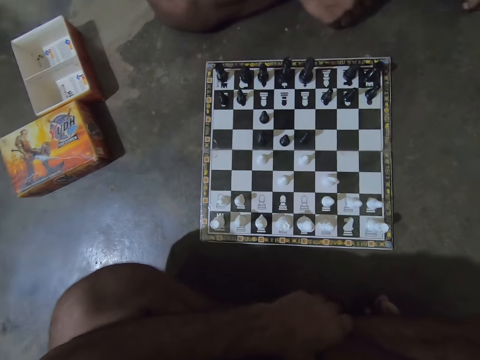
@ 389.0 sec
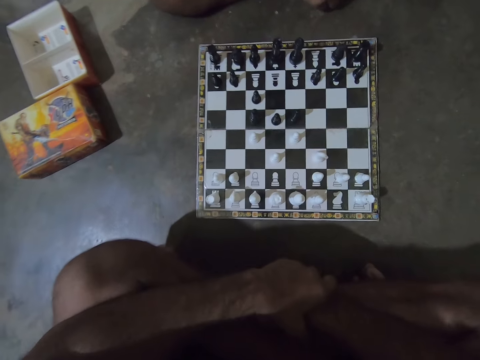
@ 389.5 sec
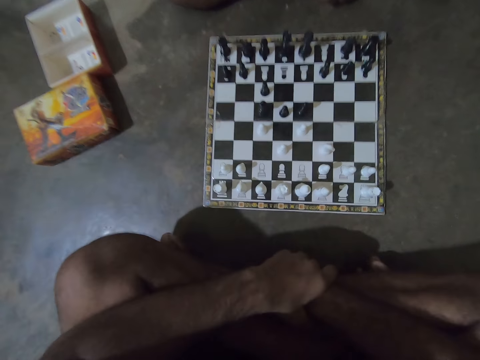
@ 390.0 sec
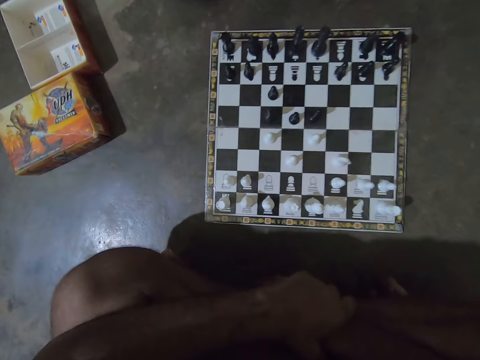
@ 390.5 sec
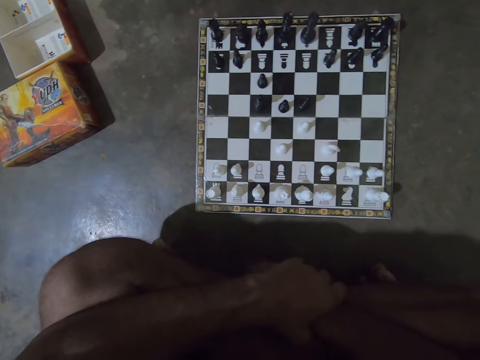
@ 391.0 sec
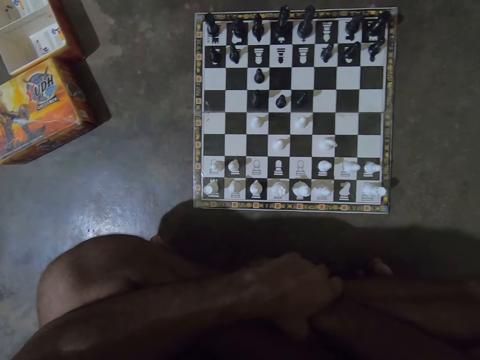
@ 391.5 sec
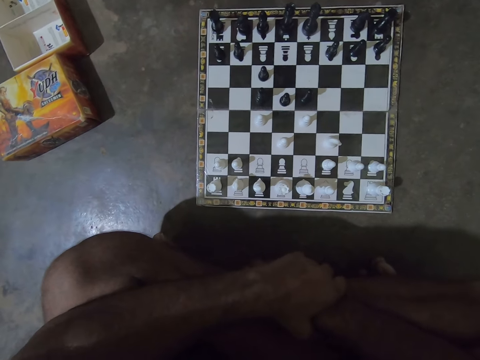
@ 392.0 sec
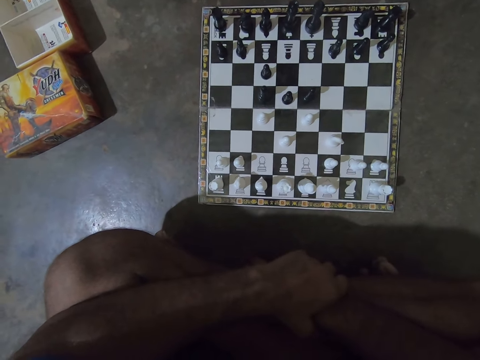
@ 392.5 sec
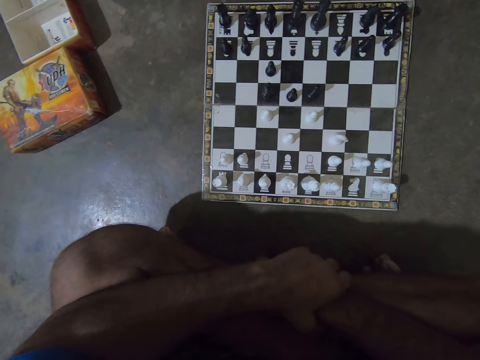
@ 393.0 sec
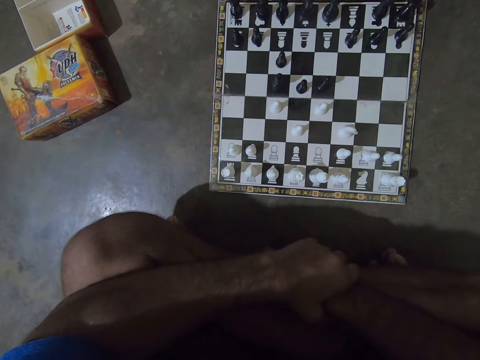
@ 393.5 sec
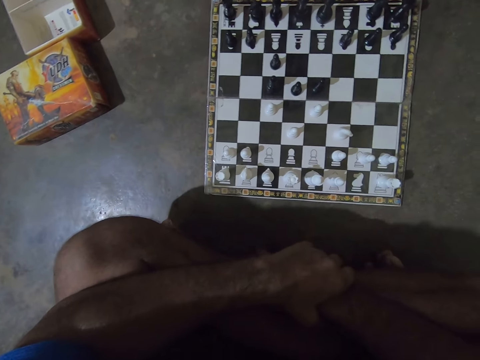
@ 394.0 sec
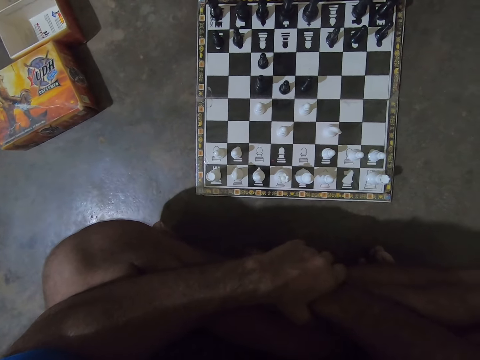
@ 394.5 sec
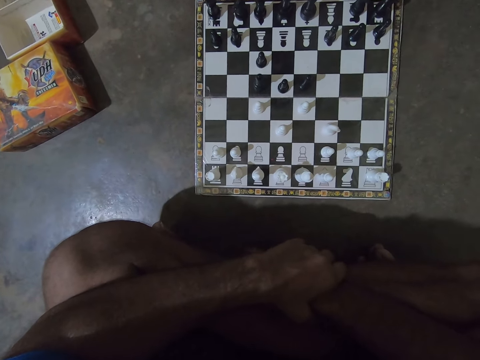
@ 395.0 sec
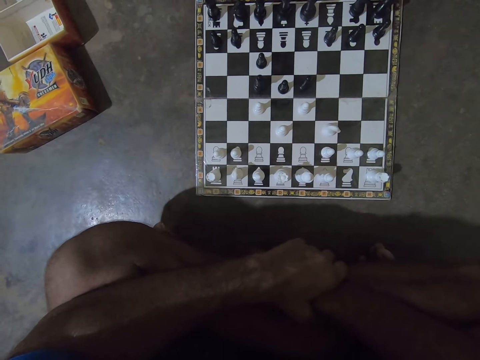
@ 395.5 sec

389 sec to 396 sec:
The camera wearer stares at the checkerboard. A man stares at the checkerboard.

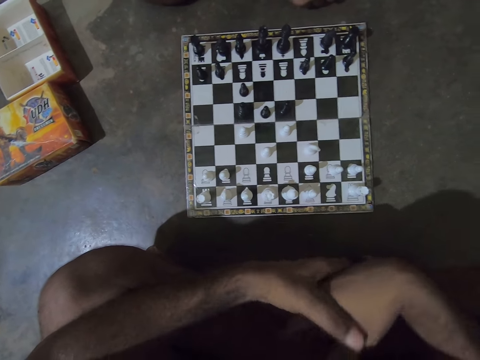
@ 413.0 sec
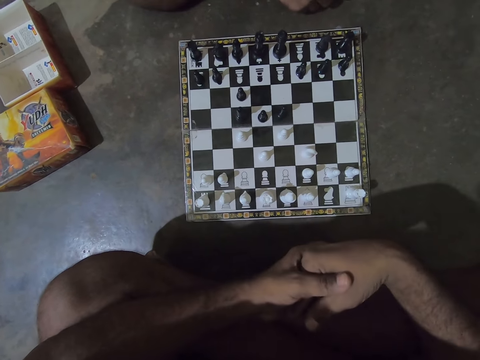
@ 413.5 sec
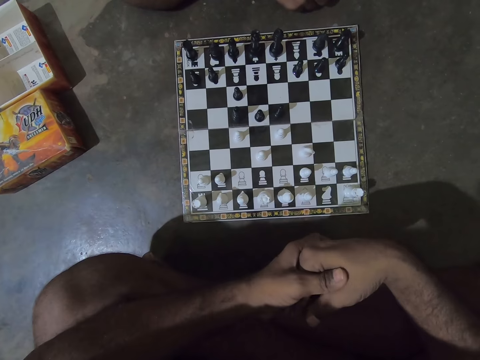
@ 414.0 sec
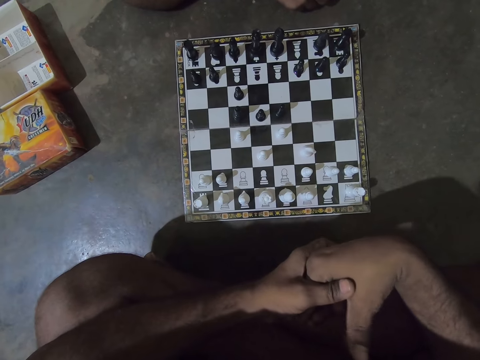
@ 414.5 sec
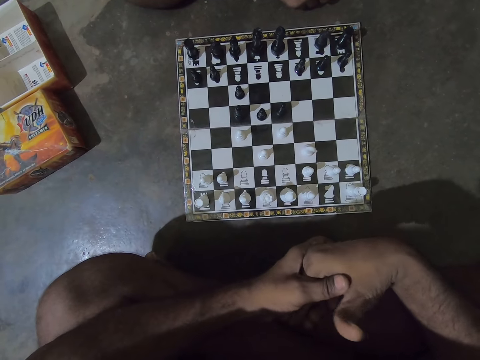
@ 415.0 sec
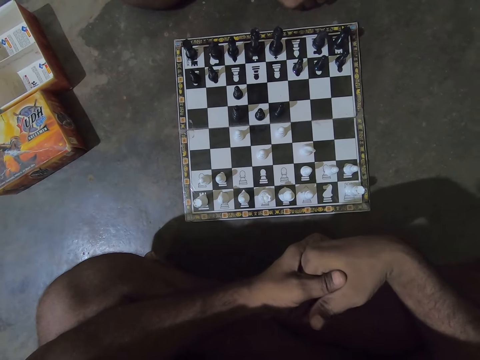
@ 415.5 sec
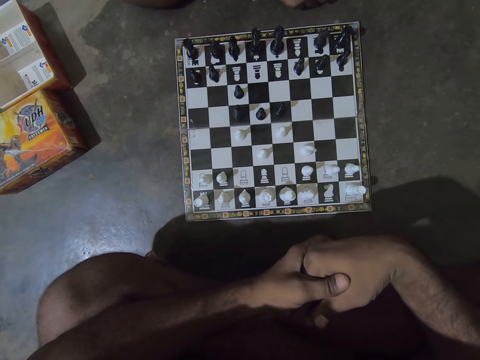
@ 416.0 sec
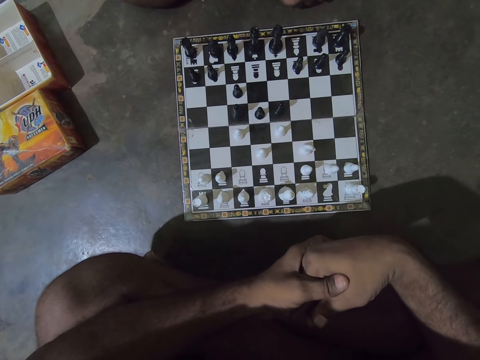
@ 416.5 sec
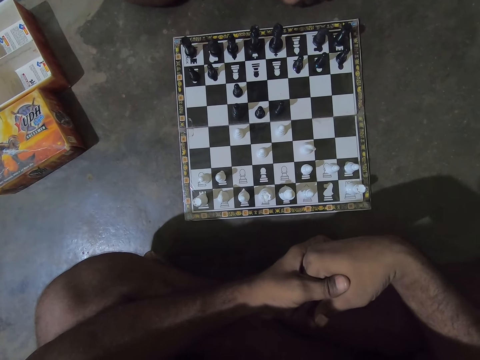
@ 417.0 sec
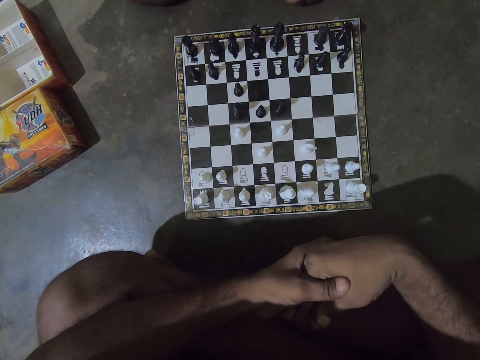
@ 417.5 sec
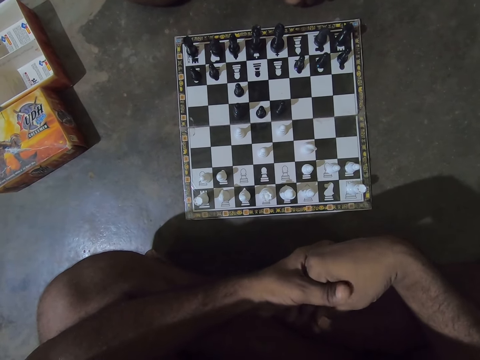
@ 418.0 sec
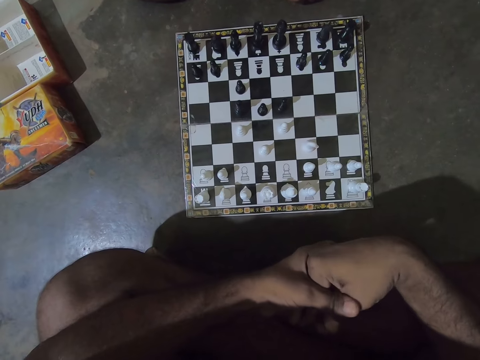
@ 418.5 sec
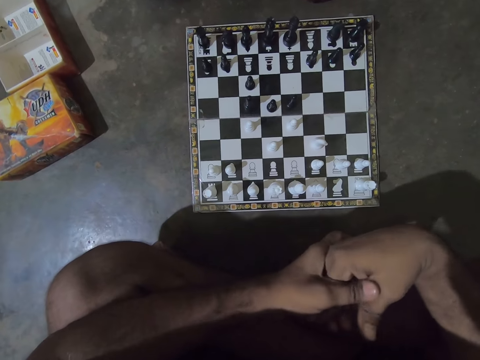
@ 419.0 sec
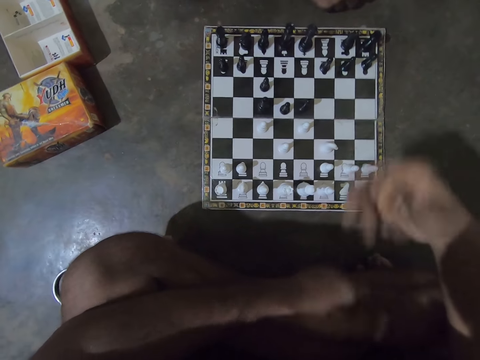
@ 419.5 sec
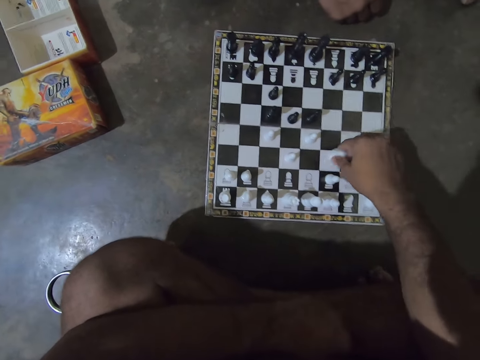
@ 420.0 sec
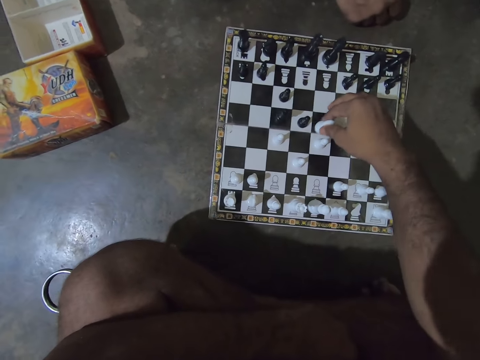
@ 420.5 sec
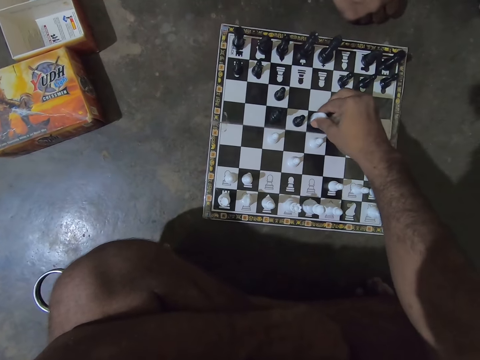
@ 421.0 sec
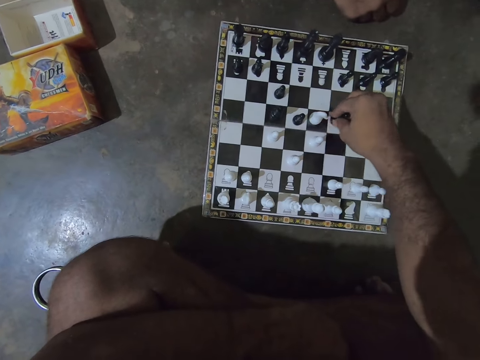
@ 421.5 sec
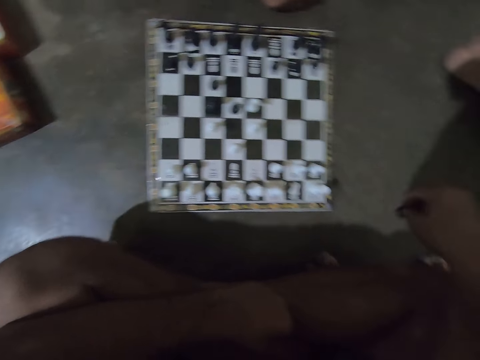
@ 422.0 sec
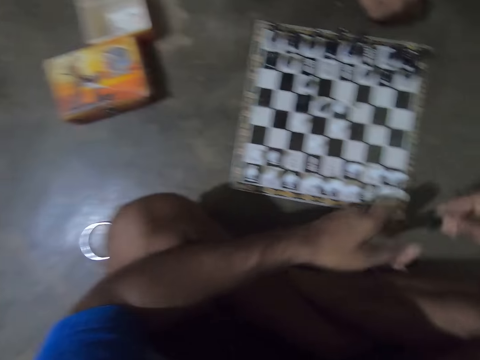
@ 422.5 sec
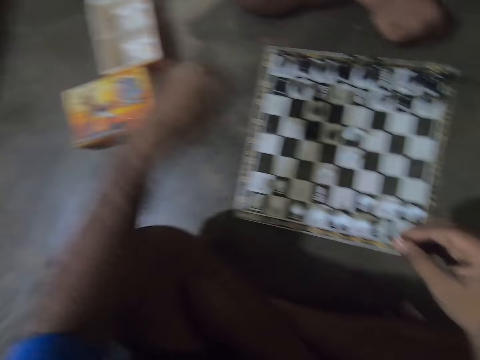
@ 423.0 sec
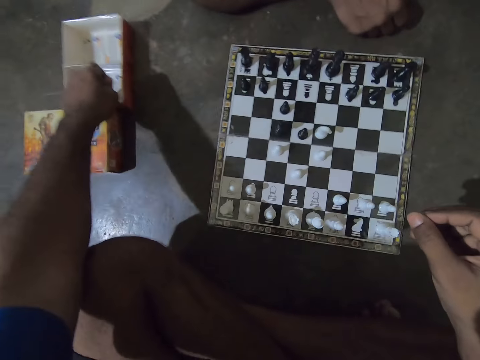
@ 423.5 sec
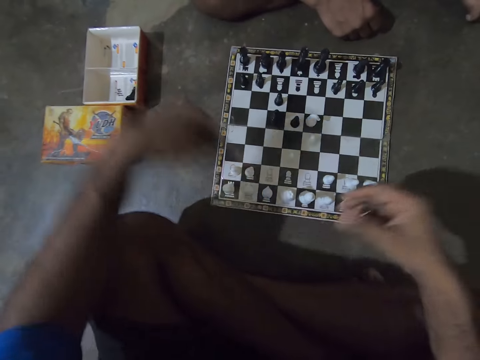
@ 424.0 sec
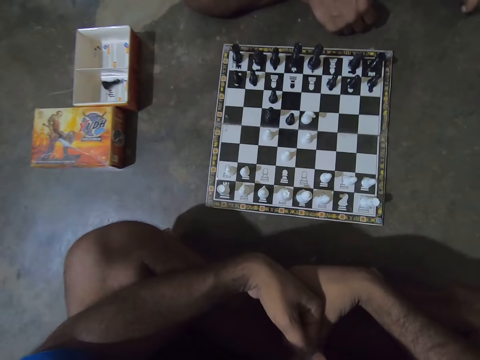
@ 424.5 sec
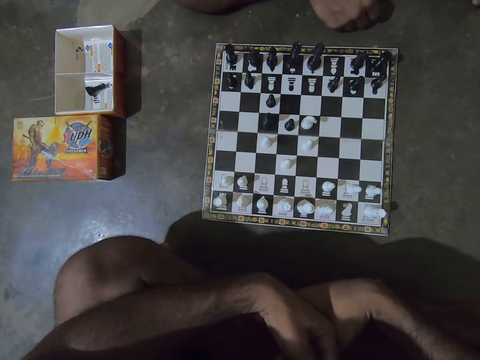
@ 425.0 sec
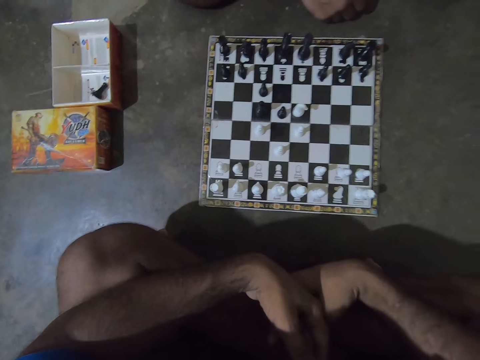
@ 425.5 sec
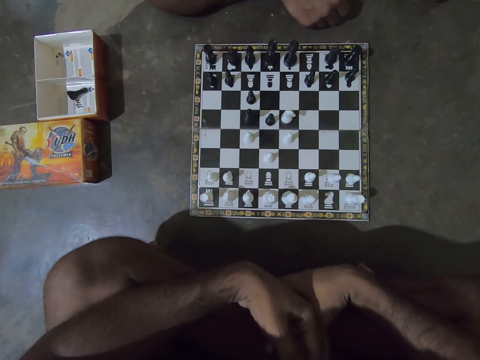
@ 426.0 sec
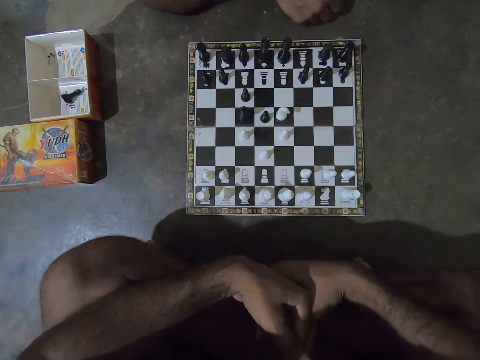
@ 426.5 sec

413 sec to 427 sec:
The camera wearer folds his hands. He plays a chess piece on the chessboard with his right hand. He transfers a chess piece from his right hand to his left hand. He drops the chess piece in his left hand into an empty chess pack. He folds his hands.

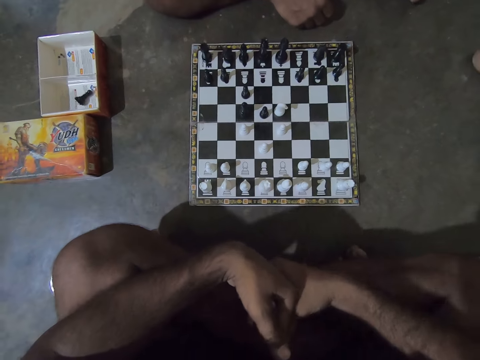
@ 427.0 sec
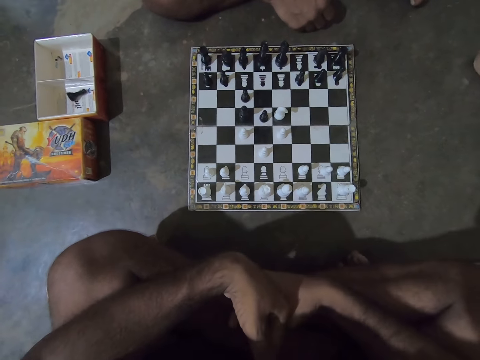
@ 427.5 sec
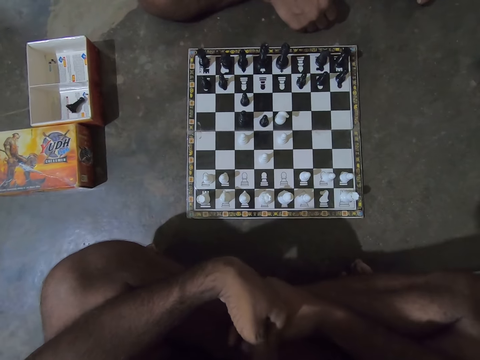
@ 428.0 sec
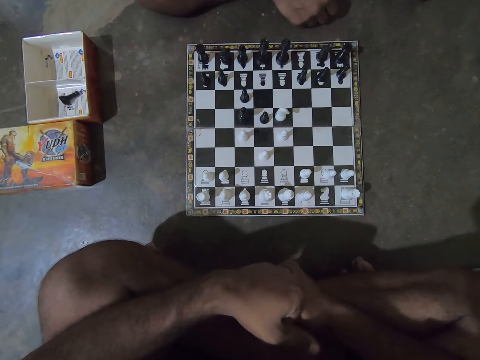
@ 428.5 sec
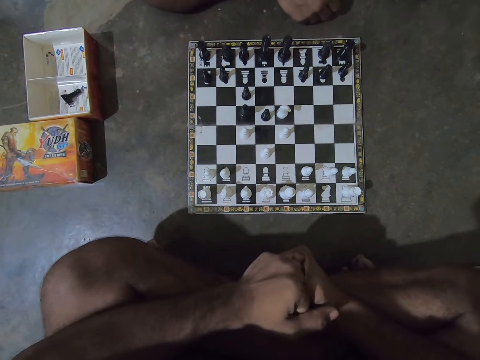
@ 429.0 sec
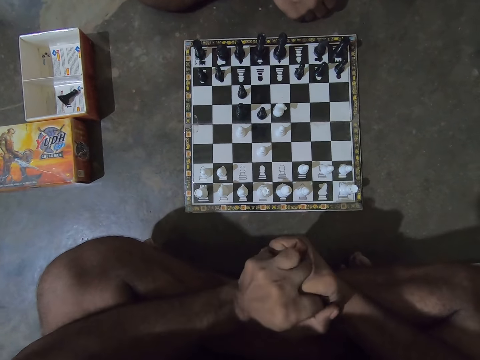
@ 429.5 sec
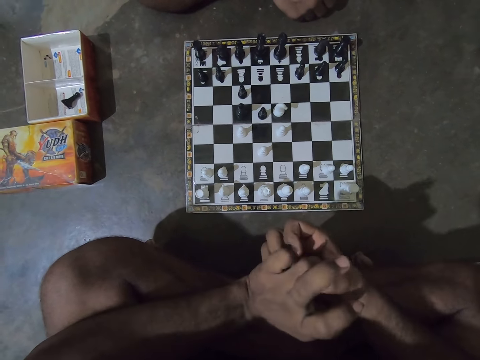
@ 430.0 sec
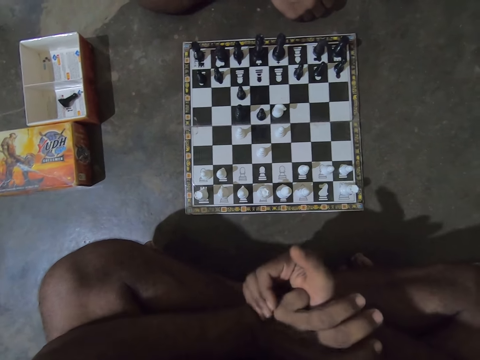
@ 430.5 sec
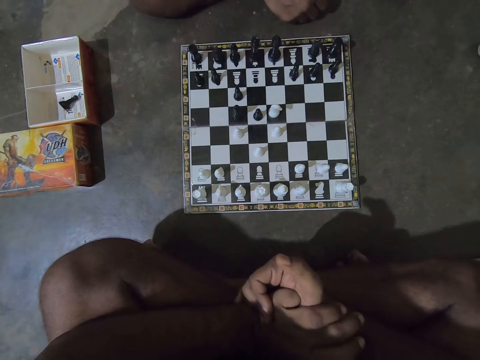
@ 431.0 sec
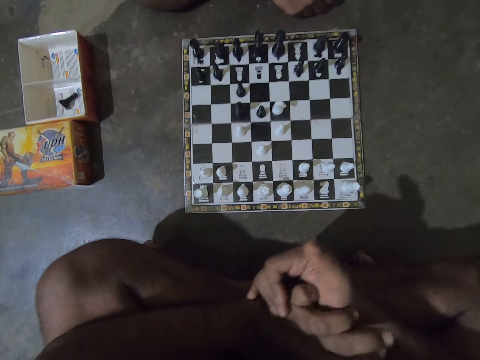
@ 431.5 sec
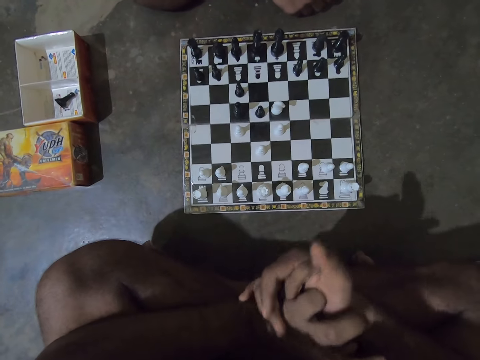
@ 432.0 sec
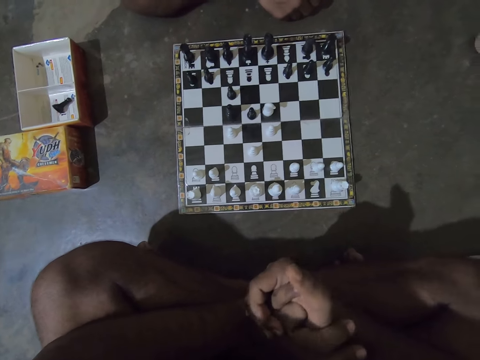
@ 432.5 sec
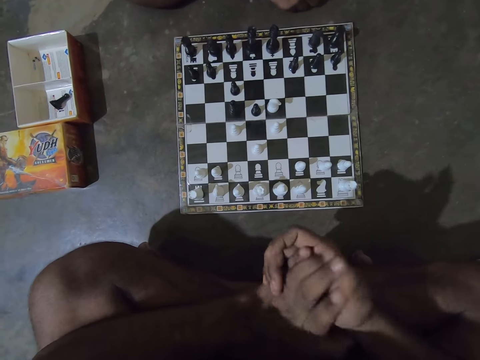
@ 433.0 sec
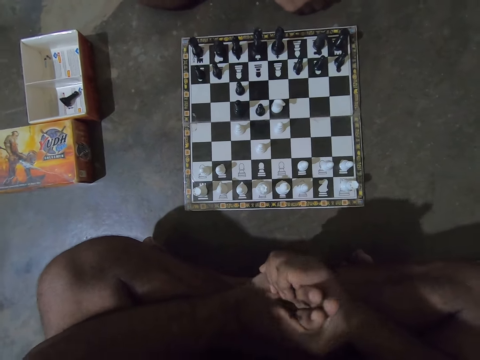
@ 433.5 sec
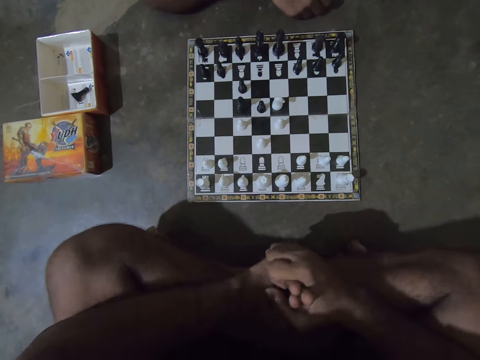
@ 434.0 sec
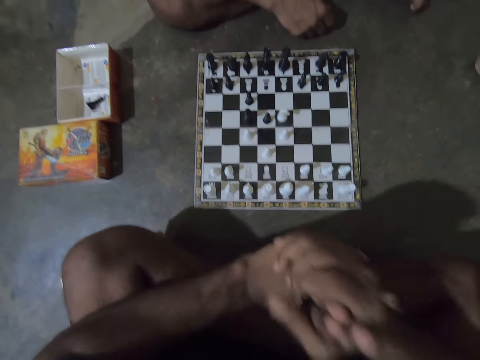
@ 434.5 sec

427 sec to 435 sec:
The camera wearer stares on the checkerboard.
